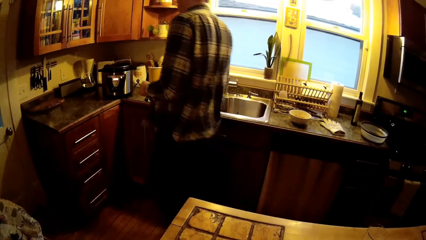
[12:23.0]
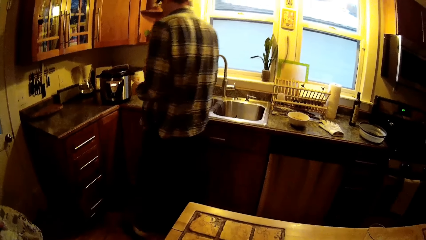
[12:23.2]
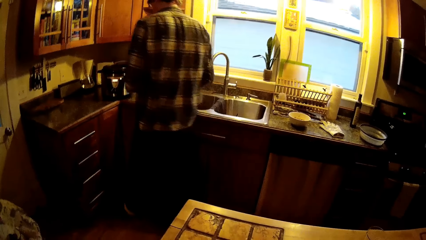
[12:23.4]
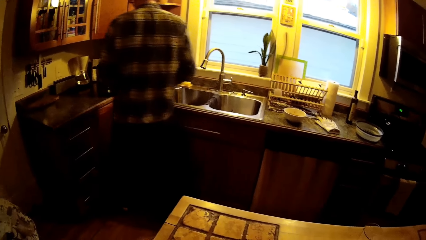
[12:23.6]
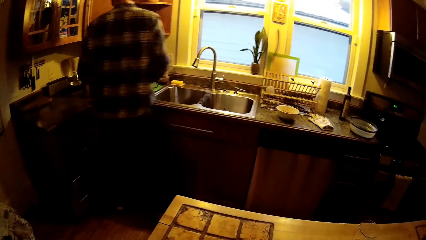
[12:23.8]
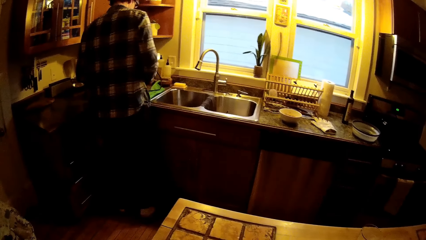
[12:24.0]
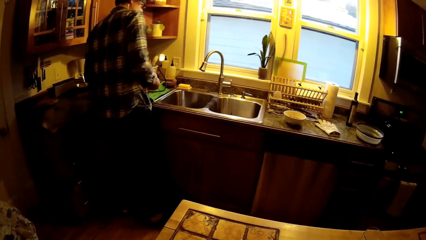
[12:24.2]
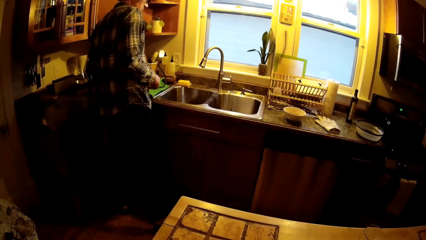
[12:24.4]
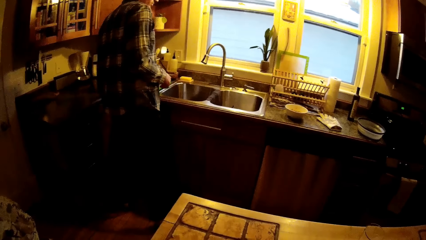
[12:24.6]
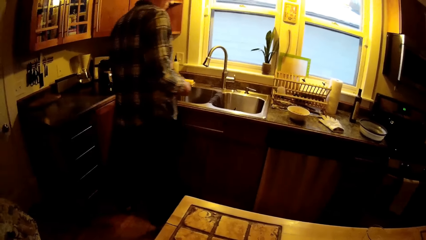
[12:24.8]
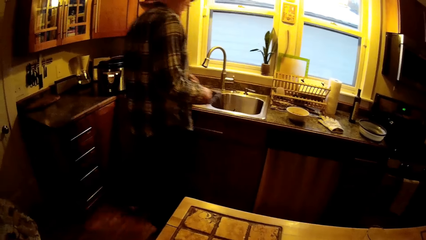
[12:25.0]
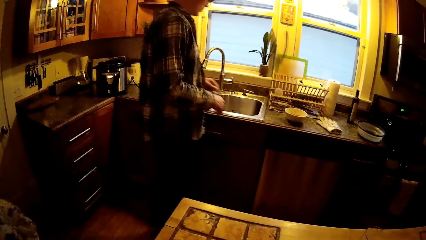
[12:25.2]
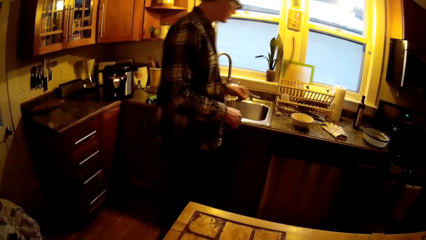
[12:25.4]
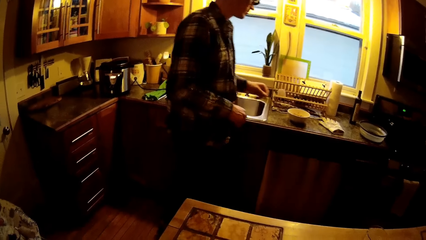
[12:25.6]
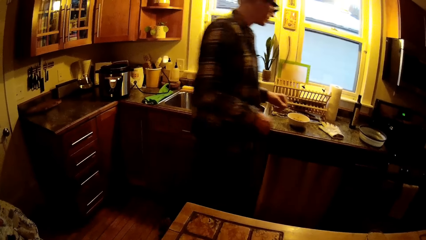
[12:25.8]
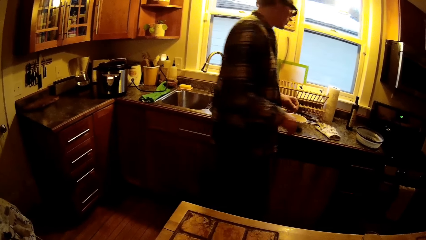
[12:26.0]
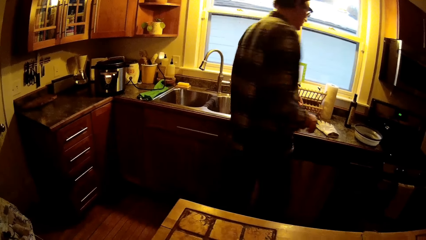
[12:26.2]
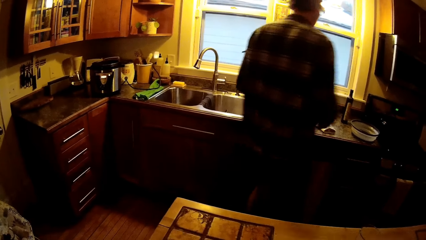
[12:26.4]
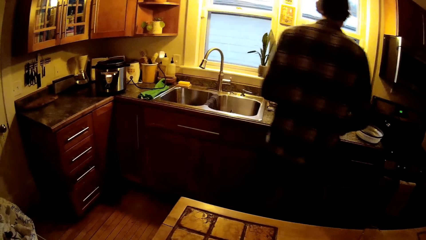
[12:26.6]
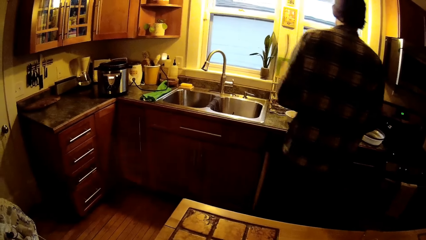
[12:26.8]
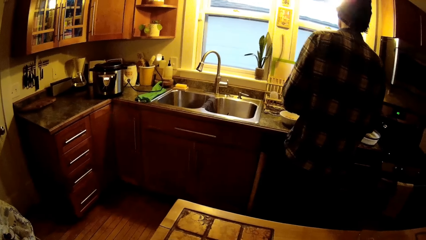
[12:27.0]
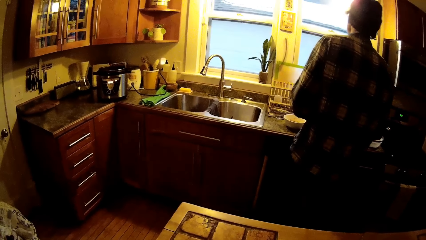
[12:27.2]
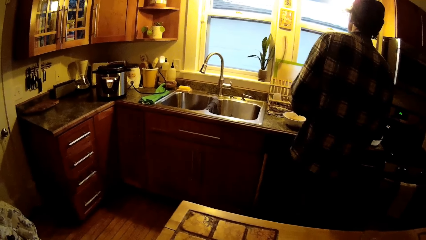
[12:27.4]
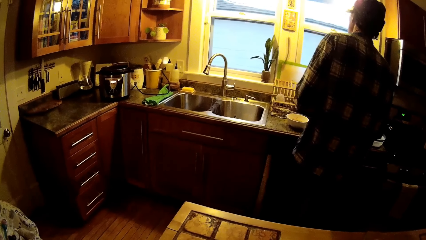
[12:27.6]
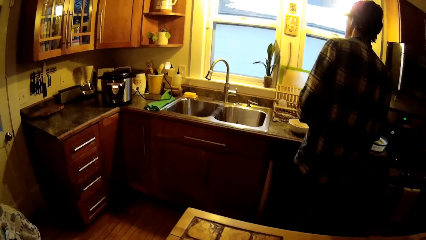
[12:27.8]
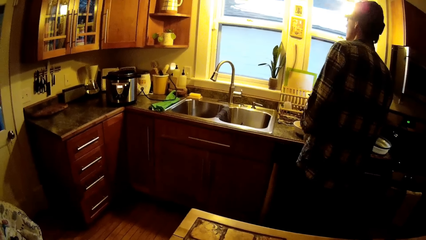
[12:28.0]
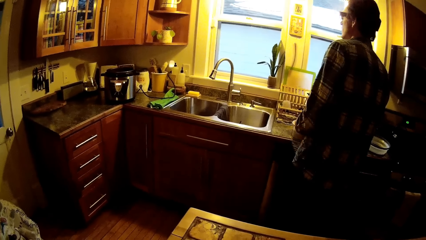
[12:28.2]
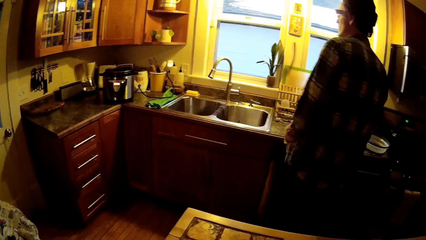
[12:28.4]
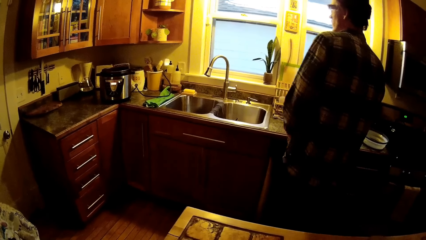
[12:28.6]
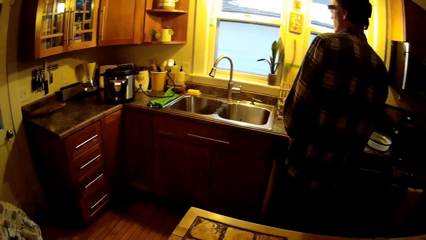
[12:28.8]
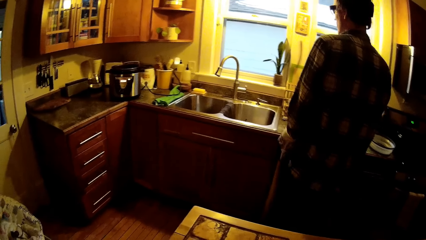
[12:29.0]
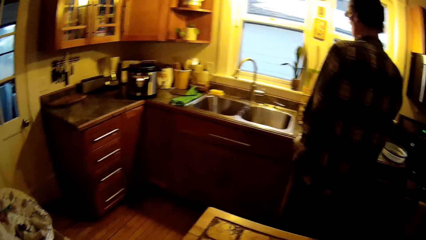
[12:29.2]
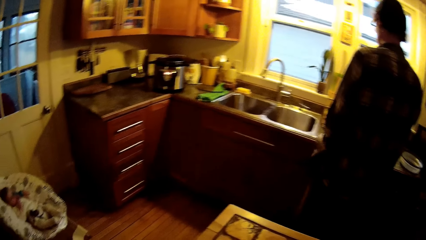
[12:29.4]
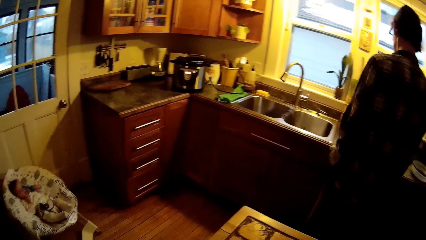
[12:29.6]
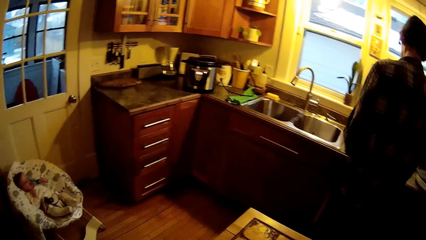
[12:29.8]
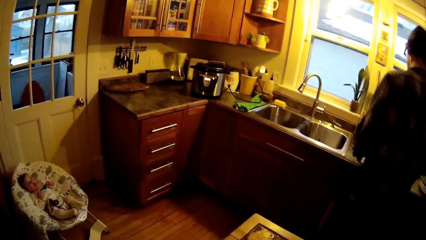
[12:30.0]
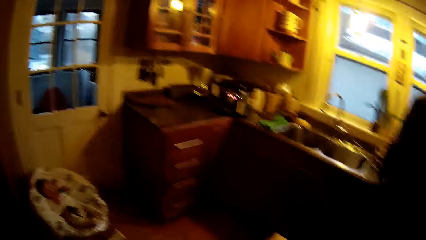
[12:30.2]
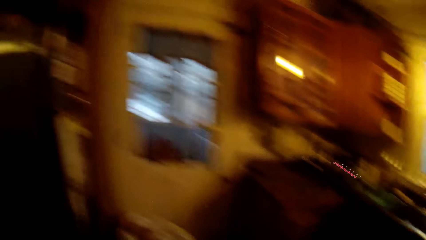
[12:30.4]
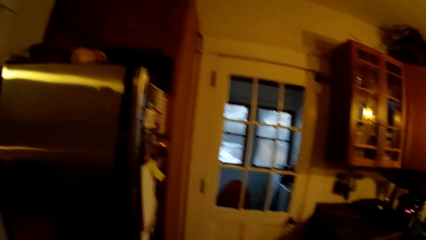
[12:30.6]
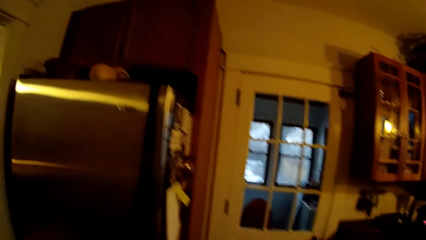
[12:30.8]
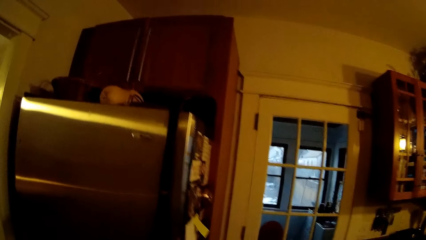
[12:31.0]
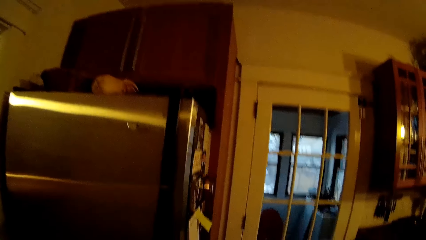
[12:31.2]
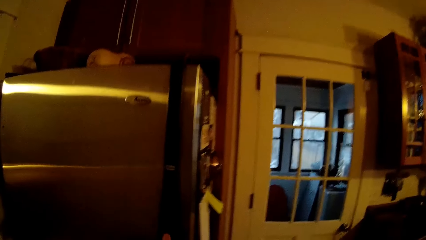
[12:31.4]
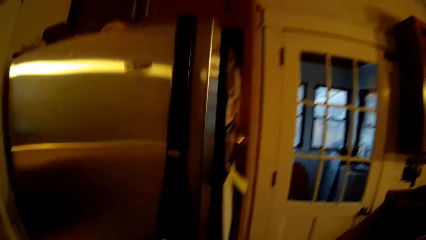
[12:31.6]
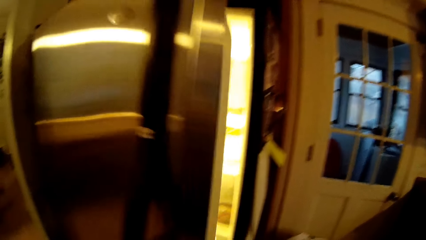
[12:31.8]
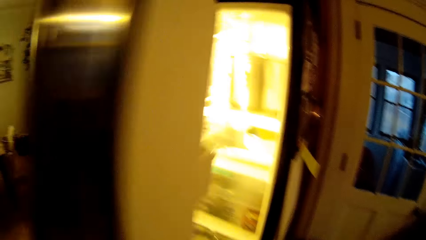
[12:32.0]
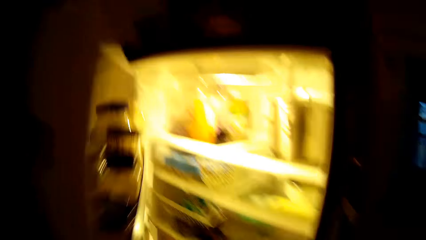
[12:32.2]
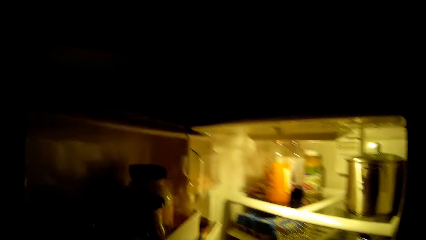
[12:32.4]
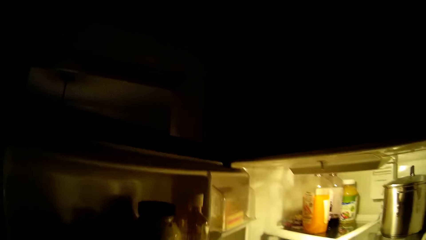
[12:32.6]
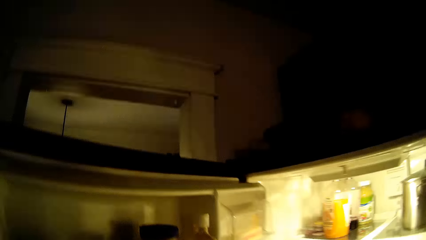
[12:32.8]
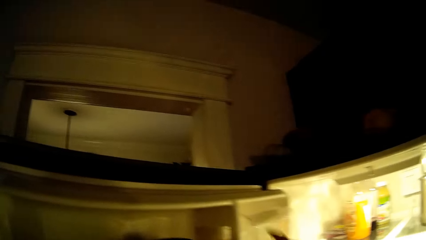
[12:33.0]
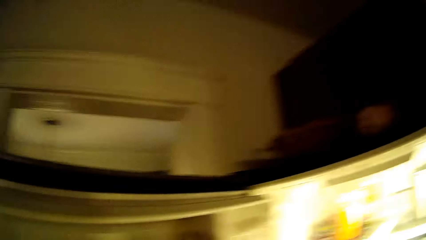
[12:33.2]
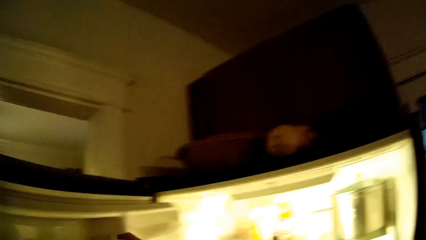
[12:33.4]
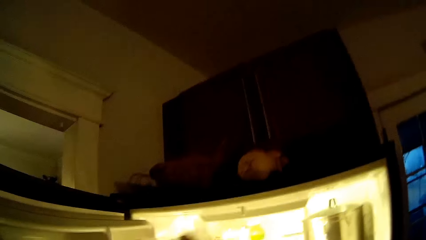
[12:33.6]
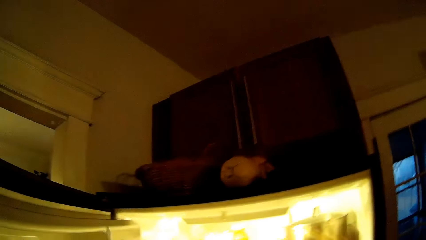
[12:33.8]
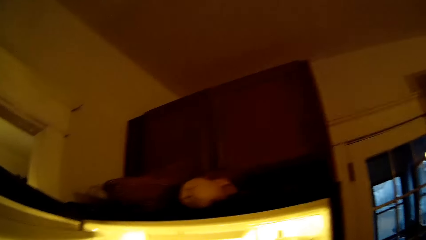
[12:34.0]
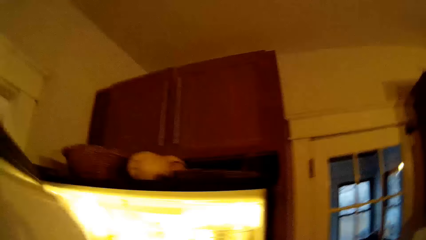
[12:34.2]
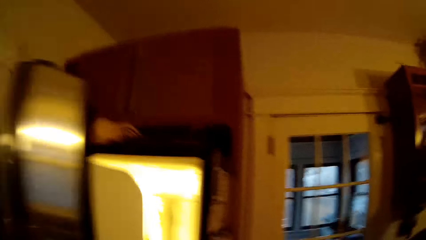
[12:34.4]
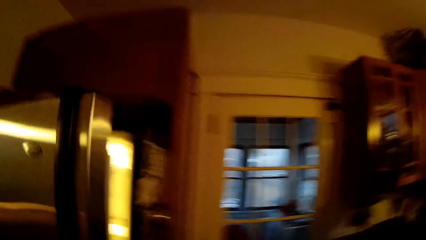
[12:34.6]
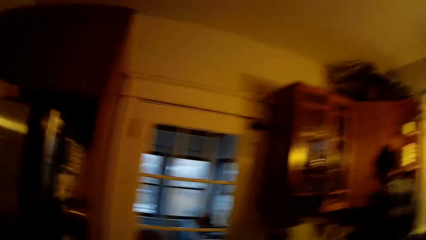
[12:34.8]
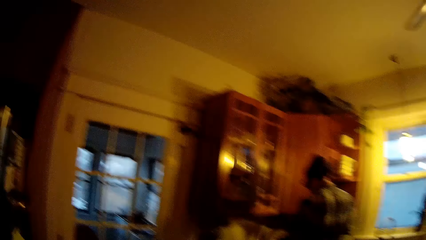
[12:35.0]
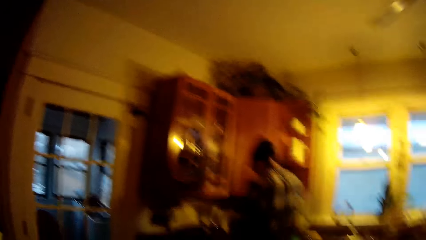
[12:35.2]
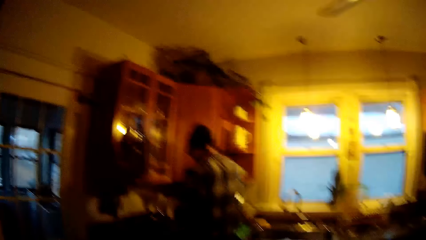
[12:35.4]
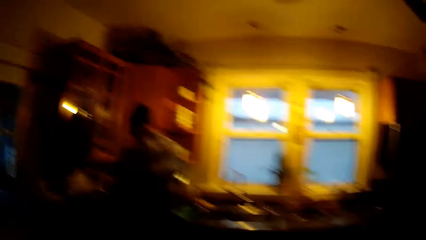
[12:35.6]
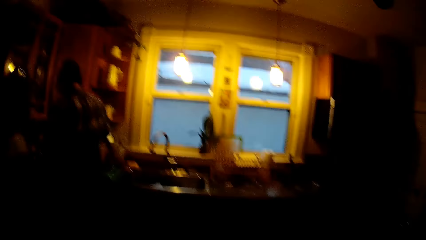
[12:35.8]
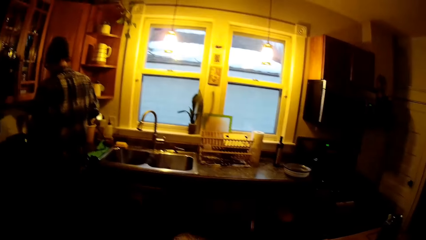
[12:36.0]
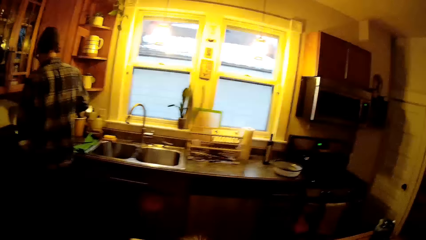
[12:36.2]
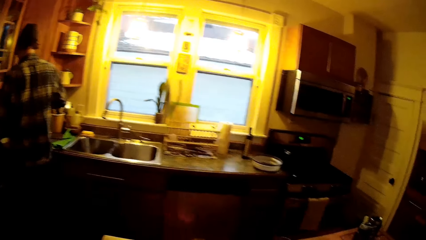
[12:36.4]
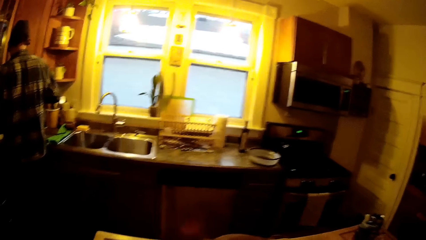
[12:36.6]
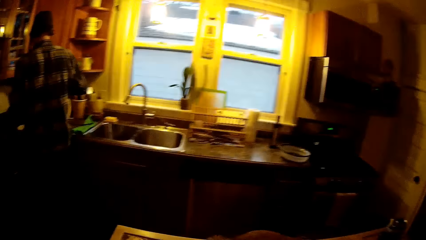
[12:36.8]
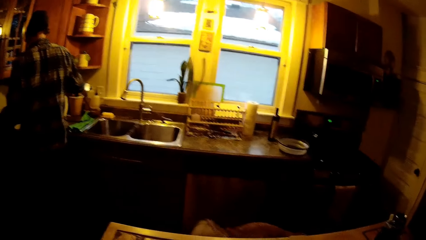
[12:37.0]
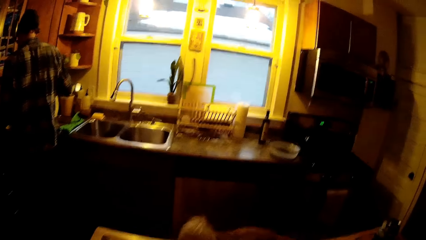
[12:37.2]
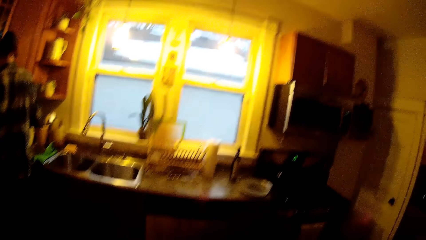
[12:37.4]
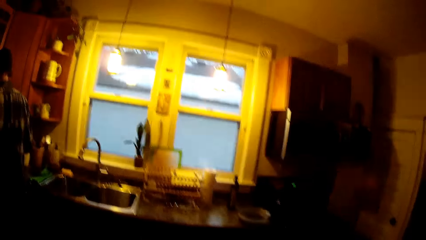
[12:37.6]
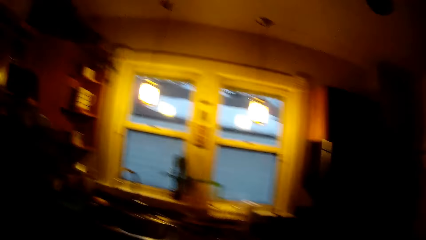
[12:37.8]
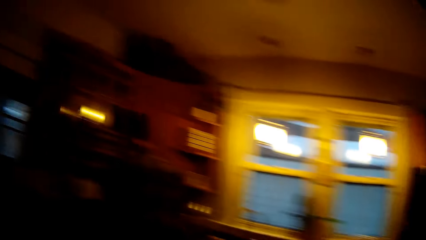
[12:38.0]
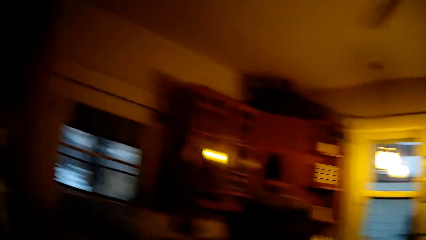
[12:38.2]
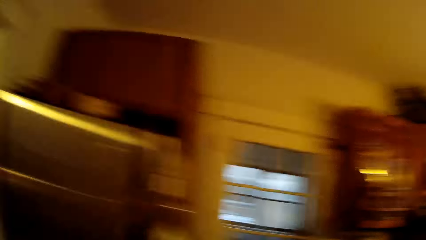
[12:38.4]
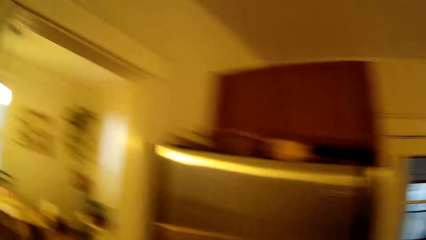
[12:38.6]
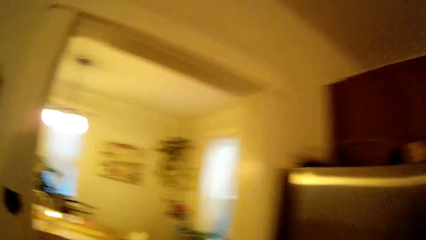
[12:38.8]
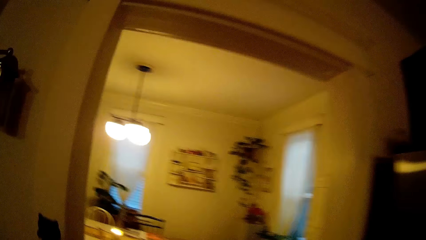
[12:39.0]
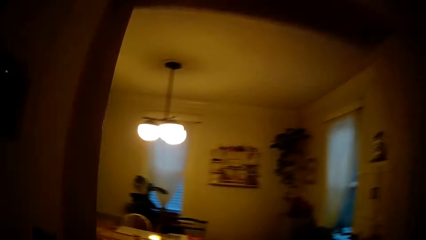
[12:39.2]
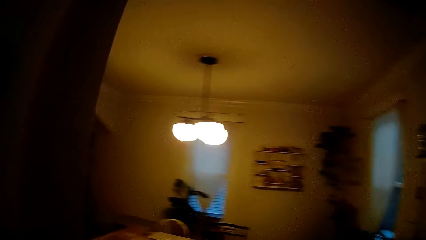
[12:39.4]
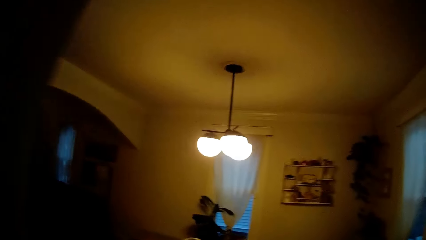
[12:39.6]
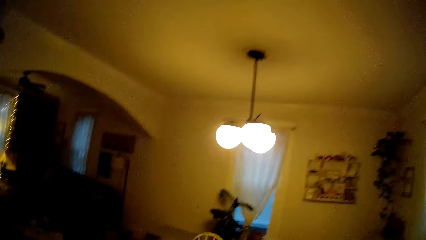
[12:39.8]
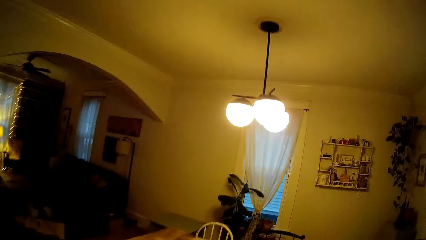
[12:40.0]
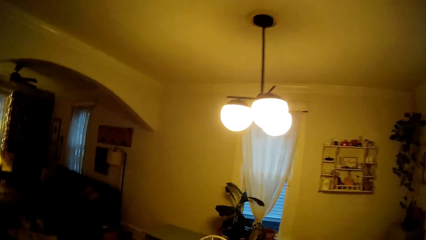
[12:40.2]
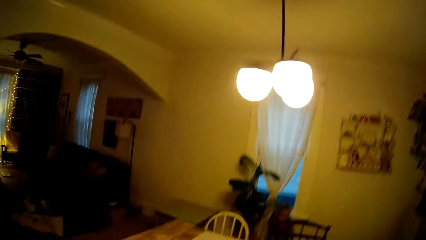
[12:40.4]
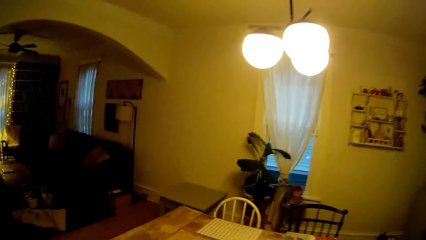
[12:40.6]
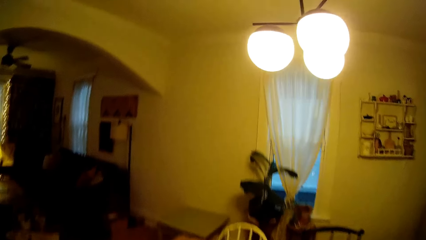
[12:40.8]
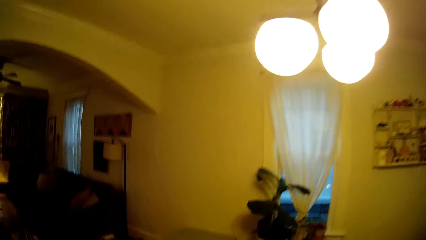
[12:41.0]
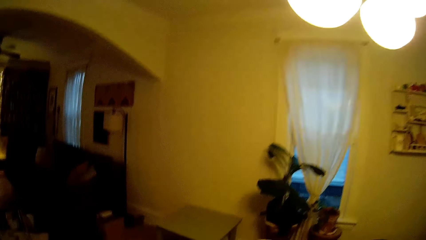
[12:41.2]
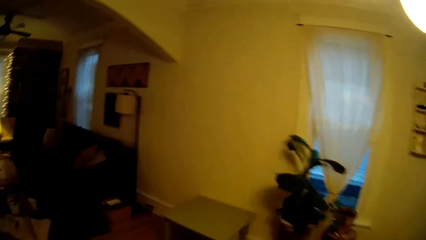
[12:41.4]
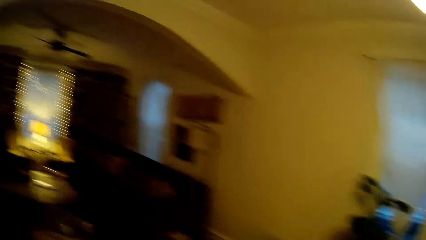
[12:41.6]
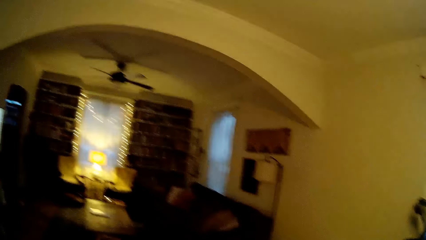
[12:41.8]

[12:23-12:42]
The man cleans his hands with a napkin. The camera wearer opens a fridge with her left hand. She grabs a bottle from the fridge with her right hand. She closes the fridge with her left hand. She walks out from the kitchen.
